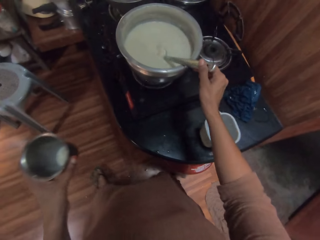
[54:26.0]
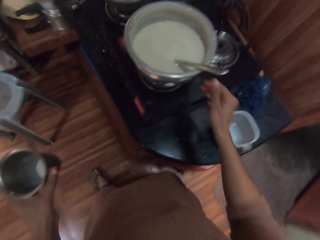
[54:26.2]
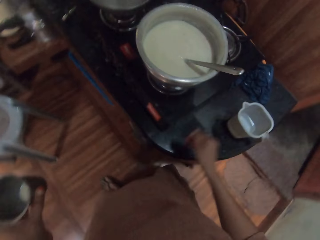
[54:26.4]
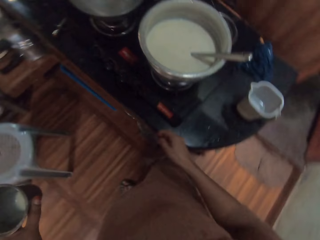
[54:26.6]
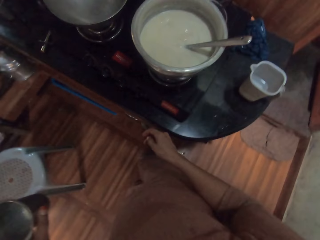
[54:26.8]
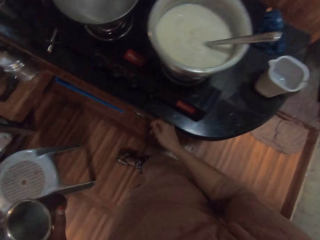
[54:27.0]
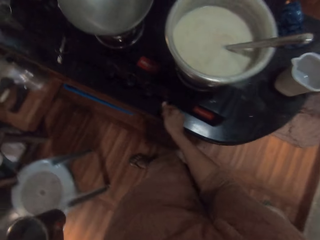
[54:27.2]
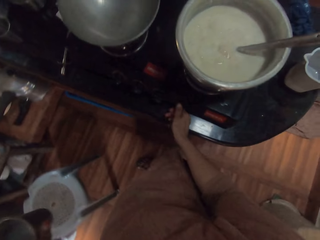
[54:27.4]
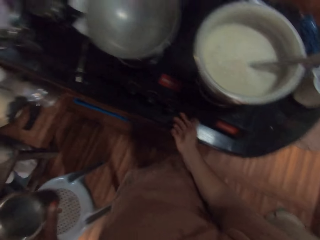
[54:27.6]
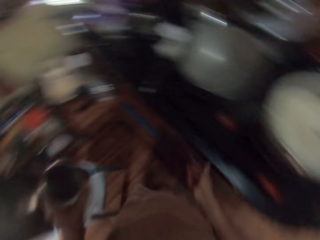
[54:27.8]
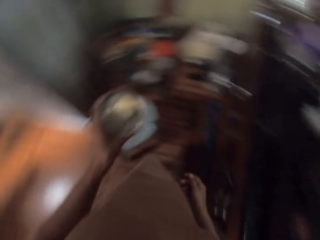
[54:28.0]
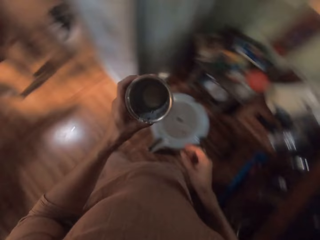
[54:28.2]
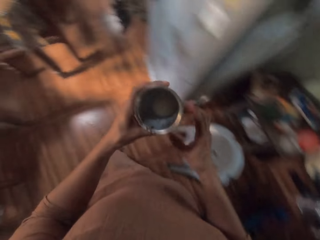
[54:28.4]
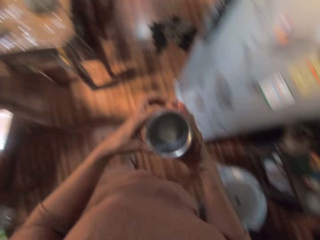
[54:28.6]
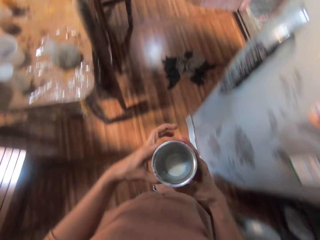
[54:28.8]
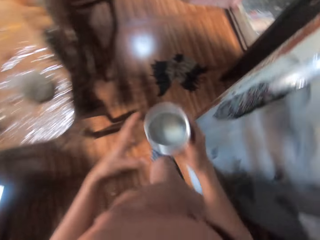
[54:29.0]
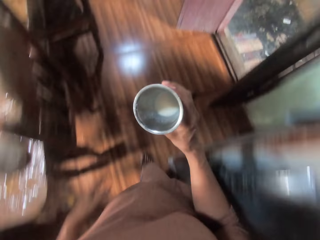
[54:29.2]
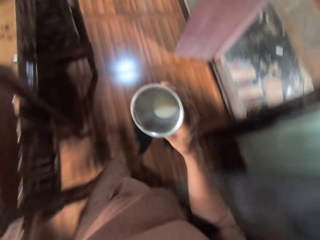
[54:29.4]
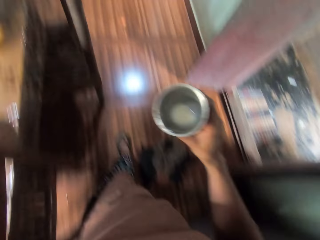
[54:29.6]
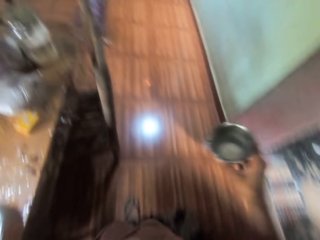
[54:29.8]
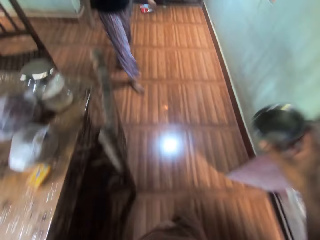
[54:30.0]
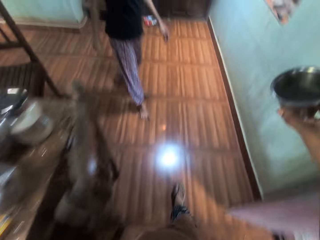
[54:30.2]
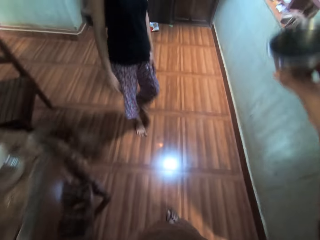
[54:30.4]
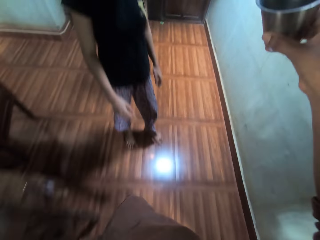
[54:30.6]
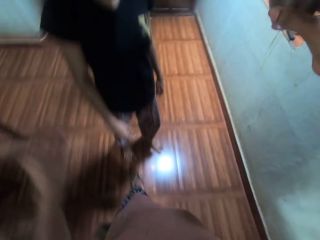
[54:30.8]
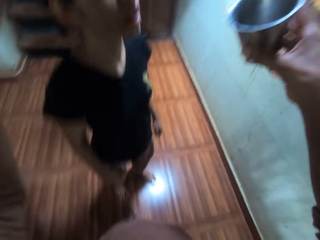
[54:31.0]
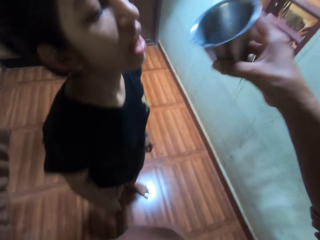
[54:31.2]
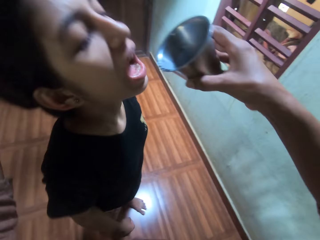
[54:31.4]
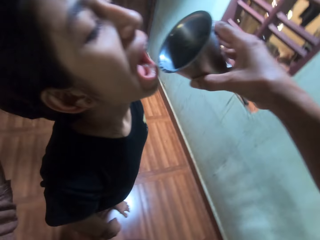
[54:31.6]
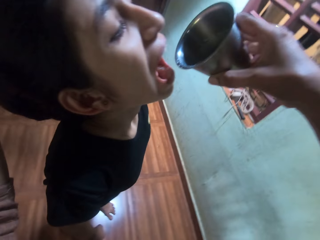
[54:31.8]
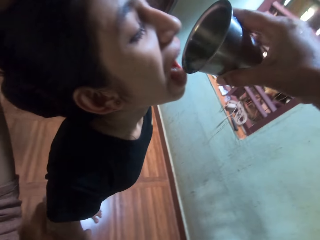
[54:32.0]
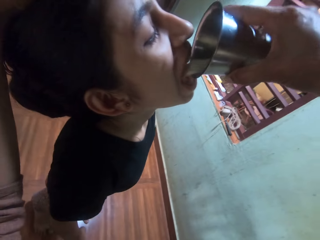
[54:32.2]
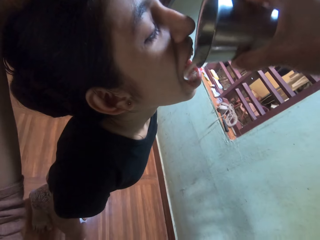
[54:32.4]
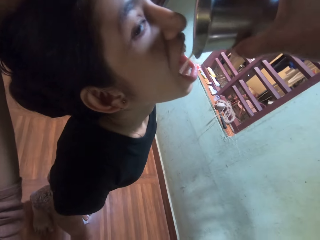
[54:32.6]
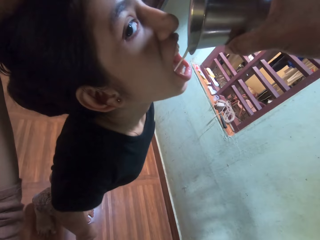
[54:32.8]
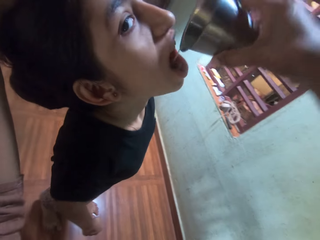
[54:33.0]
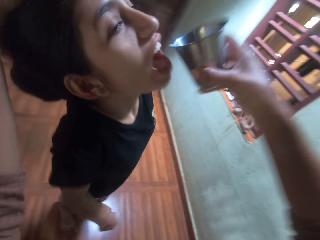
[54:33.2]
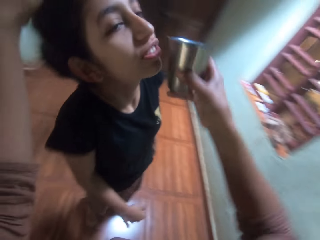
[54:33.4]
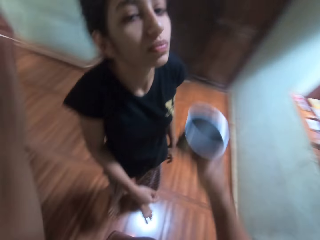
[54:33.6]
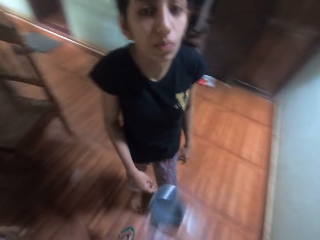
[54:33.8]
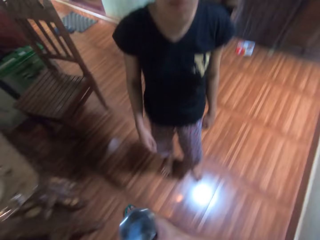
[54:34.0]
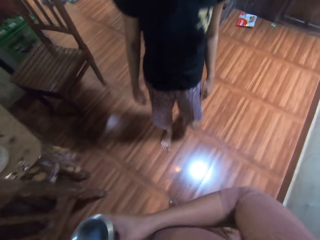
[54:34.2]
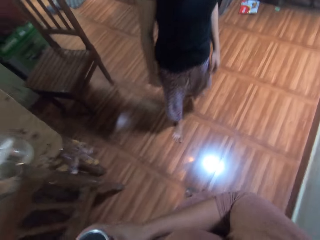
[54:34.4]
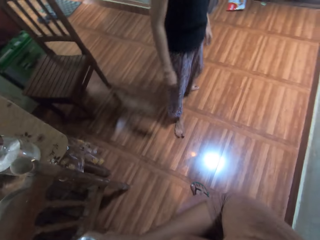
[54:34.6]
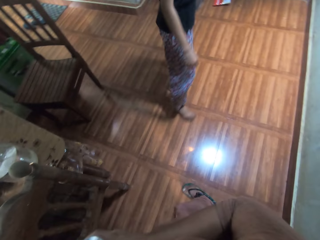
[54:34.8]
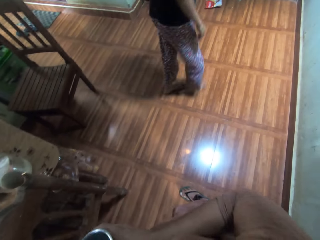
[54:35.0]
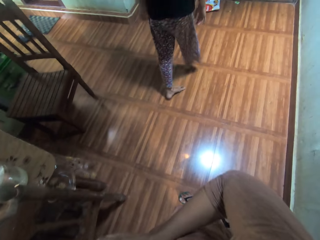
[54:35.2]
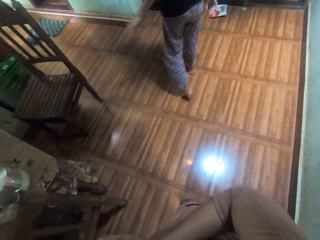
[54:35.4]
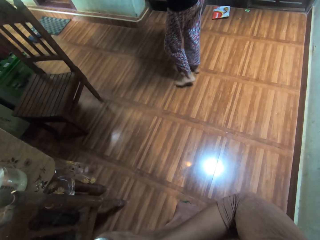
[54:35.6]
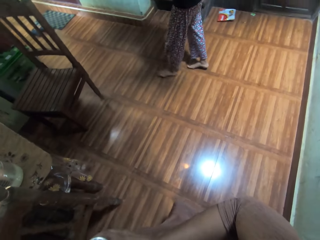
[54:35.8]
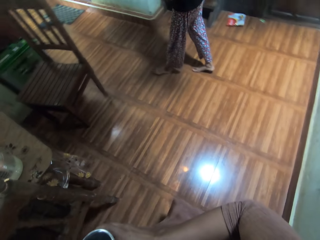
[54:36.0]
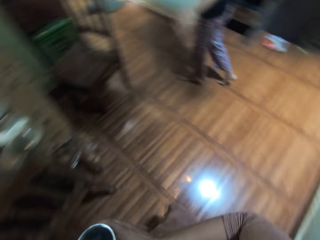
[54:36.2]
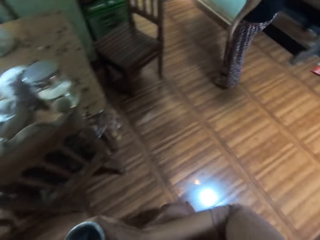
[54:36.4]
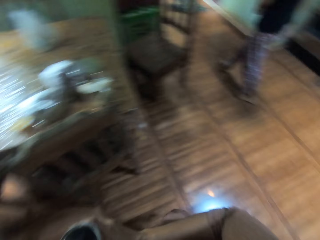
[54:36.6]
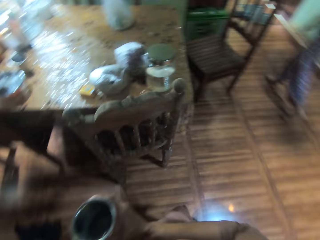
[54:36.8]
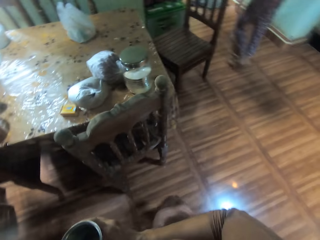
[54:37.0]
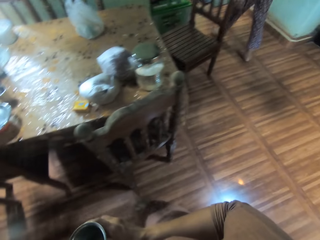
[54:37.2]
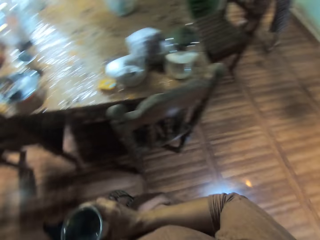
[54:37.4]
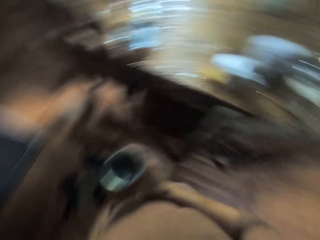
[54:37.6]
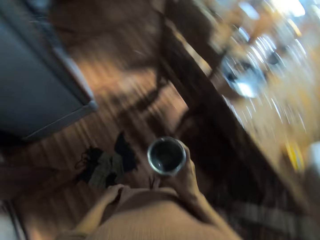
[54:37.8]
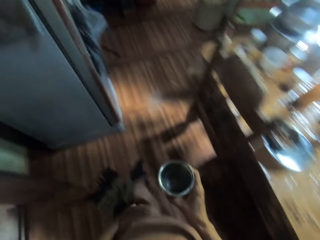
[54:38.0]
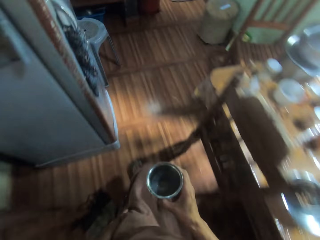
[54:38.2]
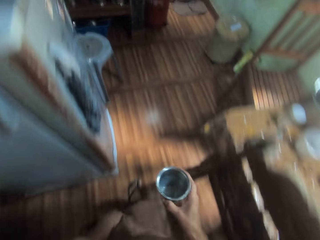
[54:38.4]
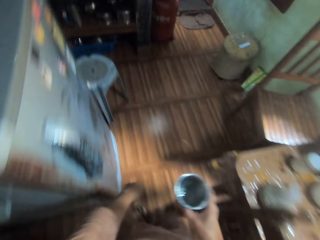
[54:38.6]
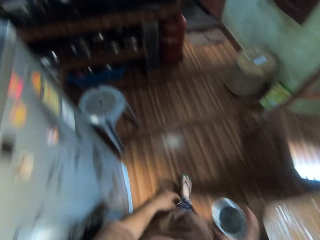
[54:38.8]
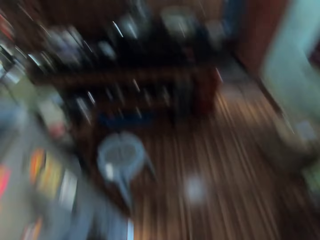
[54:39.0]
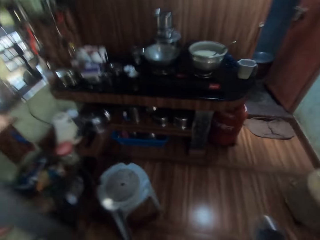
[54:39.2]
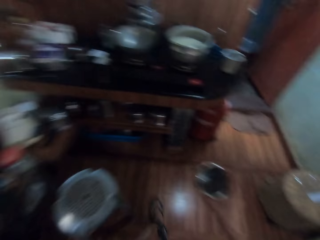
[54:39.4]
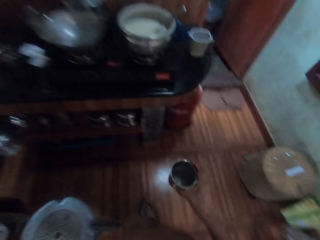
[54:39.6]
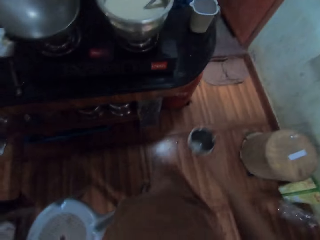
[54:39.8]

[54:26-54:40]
The camera wearer drops the spoon inside the pot on the gas burner with her right hand. She walks around a kitchen. She turns off the gas burner with her right hand. She walks around the kitchen. She passes the cup from her left hand to her right hand. She walks towards a girl. She interacts with the girl. She holds the head of the girl with her left hand. She pours the herbs inside the cup in the mouth of the girl with her right hand. The girl drinks milk from the cup. The camera wearer removes her left hand from the head of the girl. She walks around the kitchen. She speaks to the girl. The girl walks around the kitchen. The camera wearer walks around the kitchen.

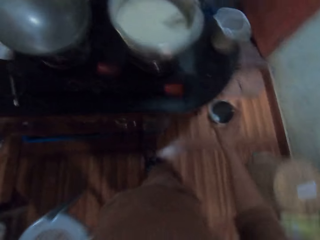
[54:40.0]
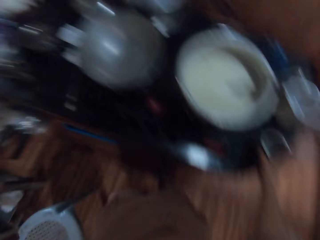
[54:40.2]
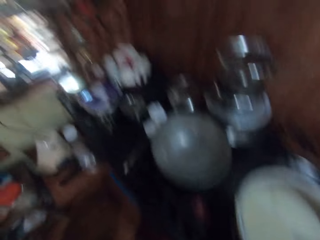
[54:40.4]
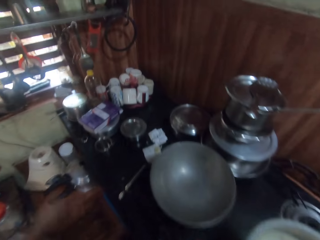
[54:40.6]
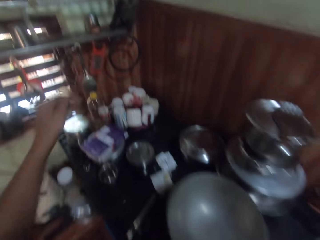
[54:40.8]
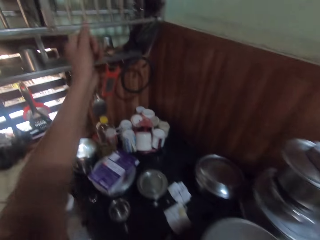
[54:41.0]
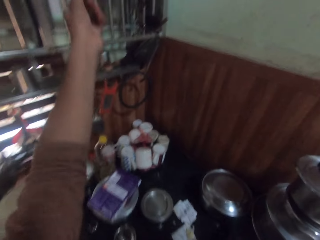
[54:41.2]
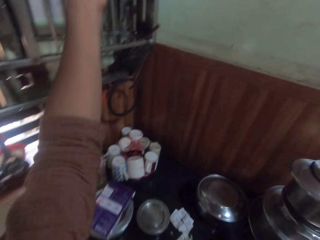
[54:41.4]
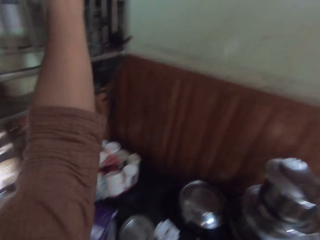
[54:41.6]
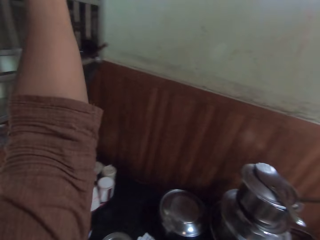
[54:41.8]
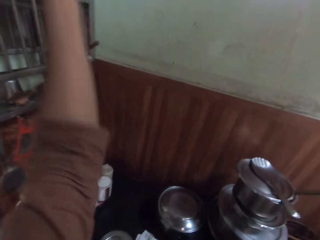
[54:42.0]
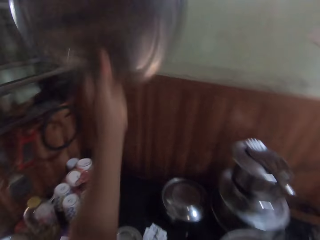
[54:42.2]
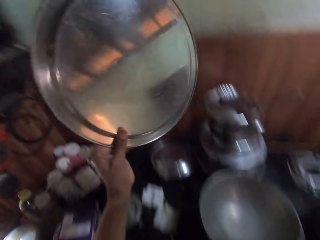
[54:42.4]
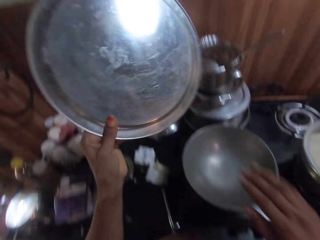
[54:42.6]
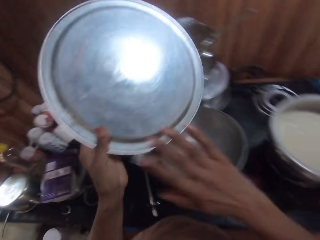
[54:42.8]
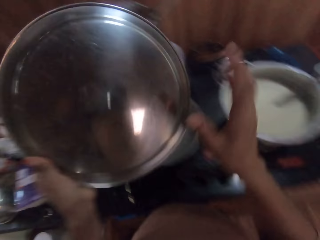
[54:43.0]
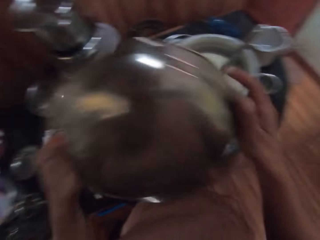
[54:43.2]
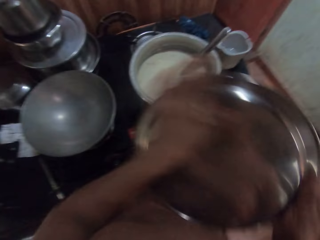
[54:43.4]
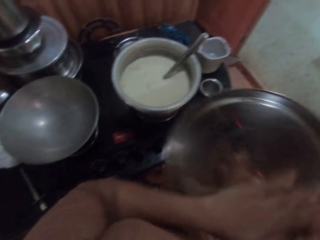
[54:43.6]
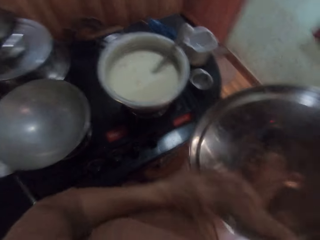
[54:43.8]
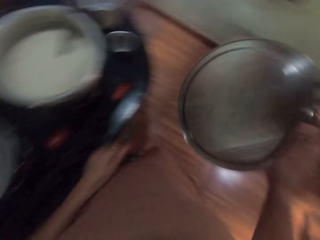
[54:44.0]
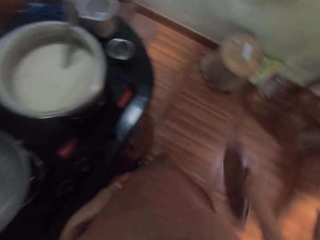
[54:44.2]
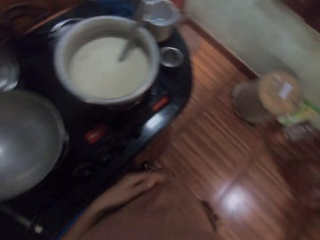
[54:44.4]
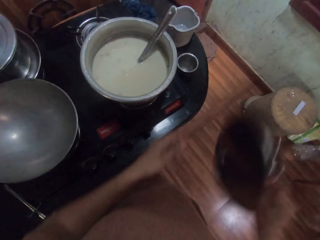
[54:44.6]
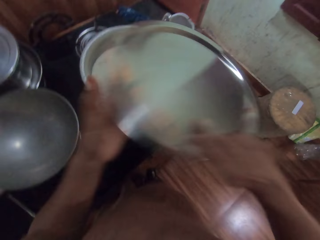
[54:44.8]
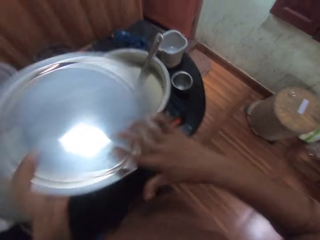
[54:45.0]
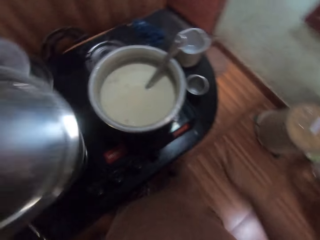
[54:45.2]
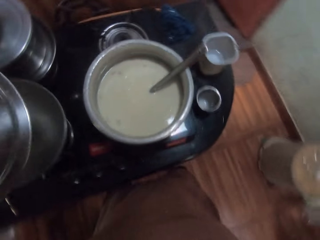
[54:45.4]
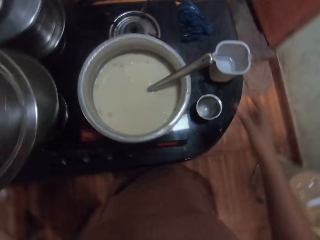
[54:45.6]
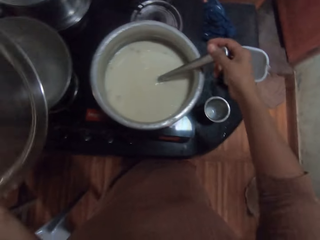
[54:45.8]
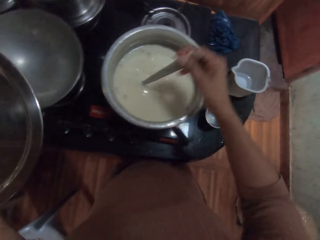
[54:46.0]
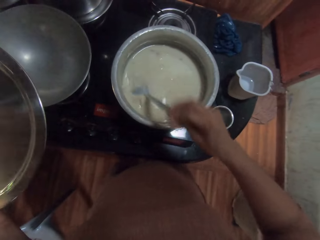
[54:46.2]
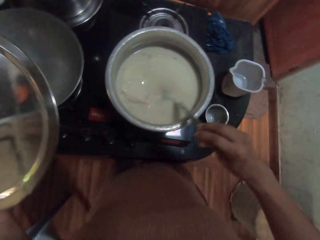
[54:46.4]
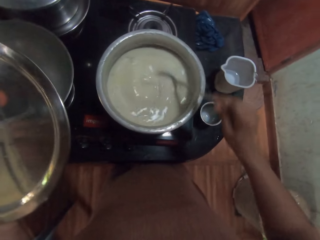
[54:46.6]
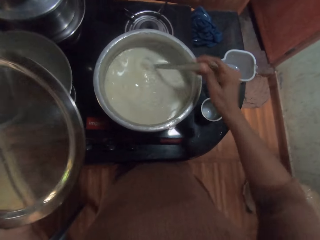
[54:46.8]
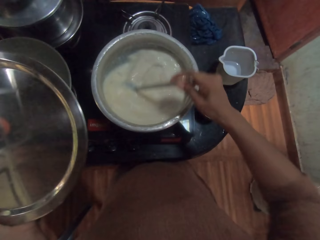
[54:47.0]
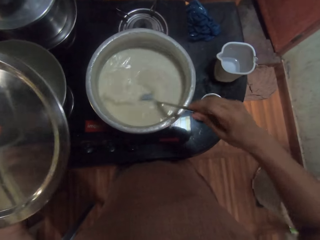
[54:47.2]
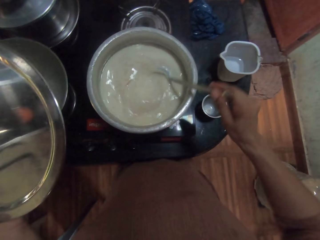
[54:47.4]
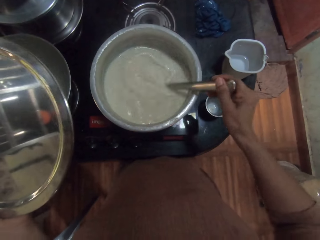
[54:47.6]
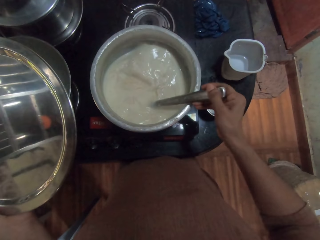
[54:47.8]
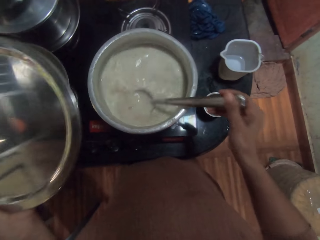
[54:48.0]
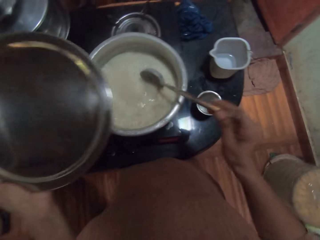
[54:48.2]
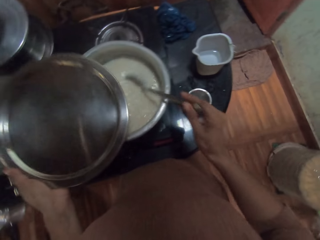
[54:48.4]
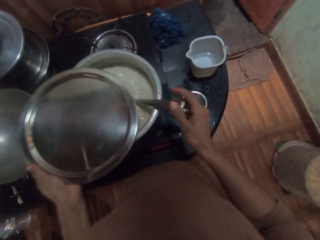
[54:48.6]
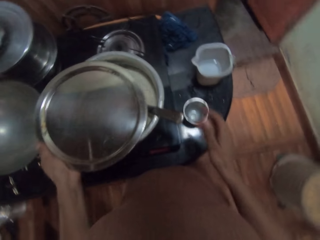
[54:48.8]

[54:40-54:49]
The camera wearer places the cup on the countertop with her right hand. She walks around a kitchen. She removes a tray from a shelf with her left hand. She cleans the tray in her left hand with her right hand. She passes the tray from her left hand to her right hand. She cleans the tray in her right hand with her left hand. She cleans the tray in her right hand with her cloth. She passes the tray from her right hand to her left hand. She holds the spoon inside the pot on the gas burner with her right hand. She stirs the herbs inside the pot on the gas burner with the spoon in her right hand.
